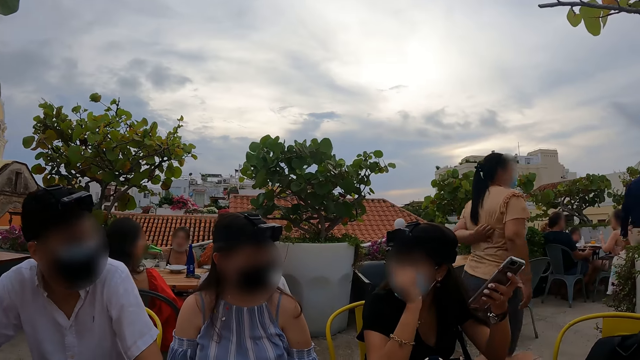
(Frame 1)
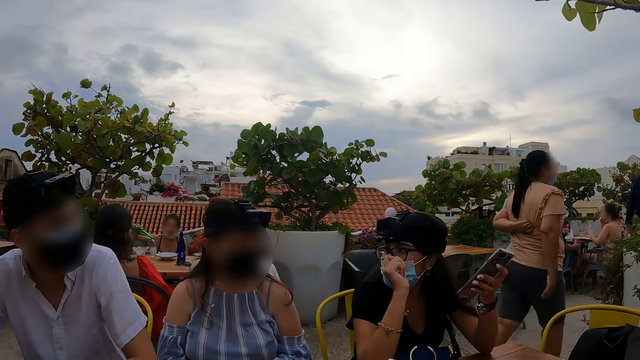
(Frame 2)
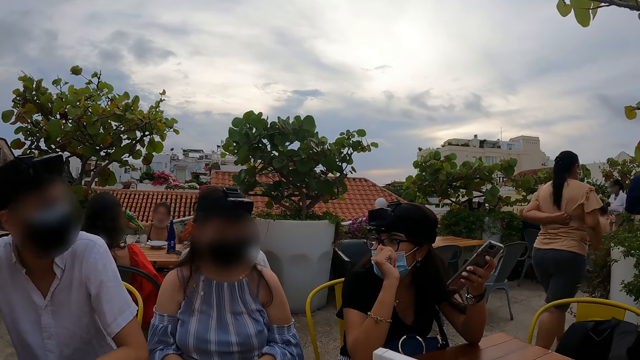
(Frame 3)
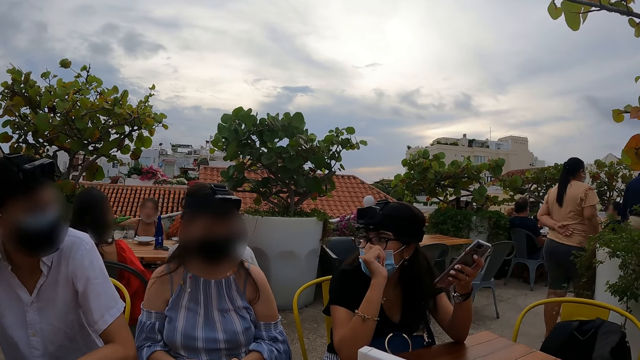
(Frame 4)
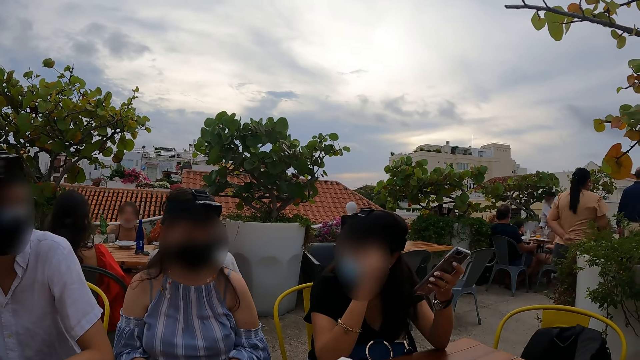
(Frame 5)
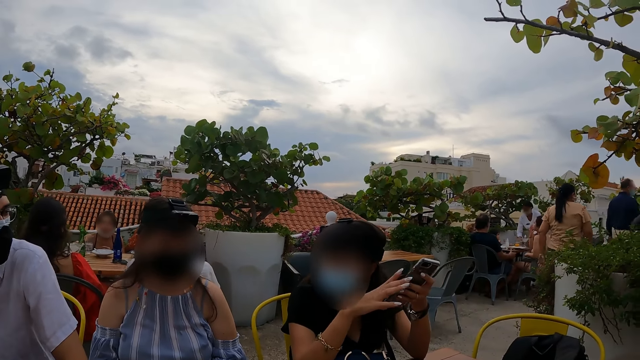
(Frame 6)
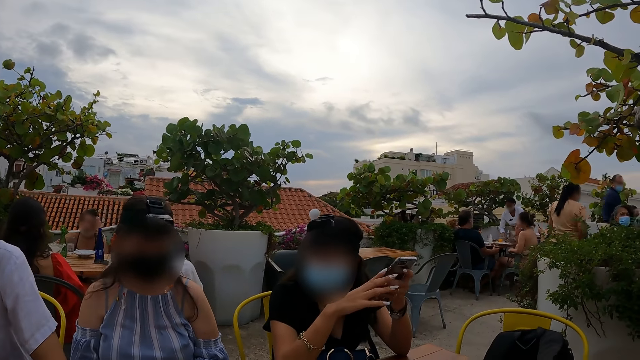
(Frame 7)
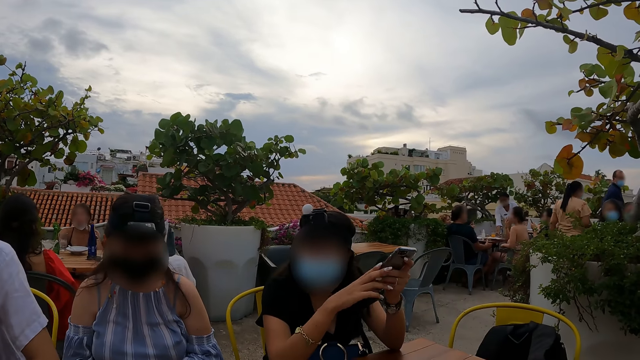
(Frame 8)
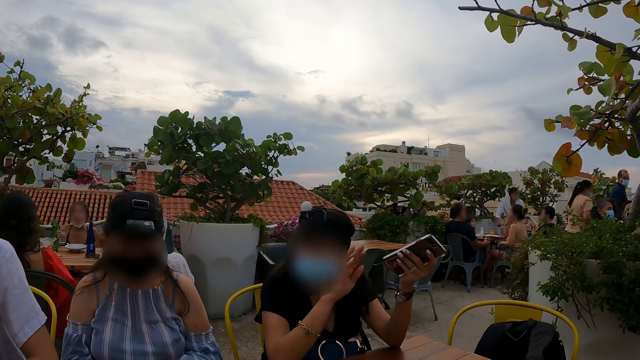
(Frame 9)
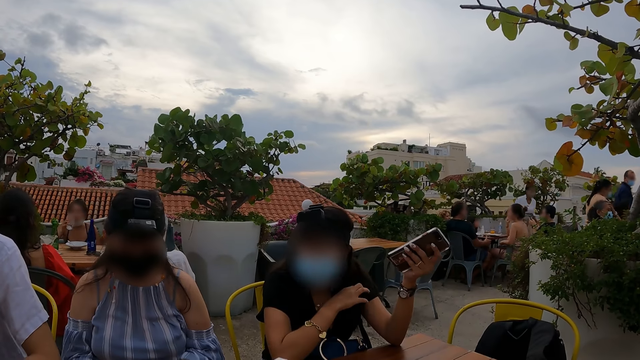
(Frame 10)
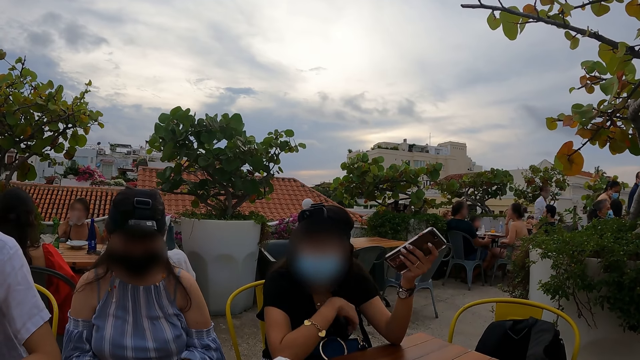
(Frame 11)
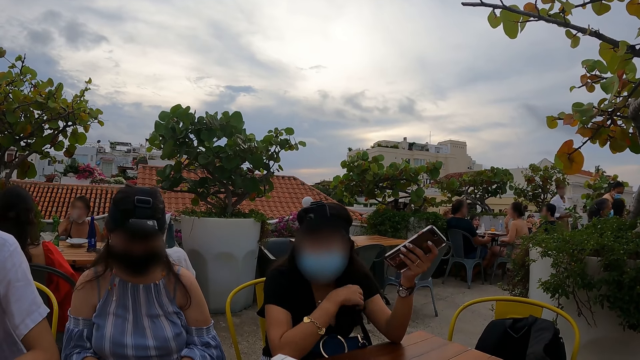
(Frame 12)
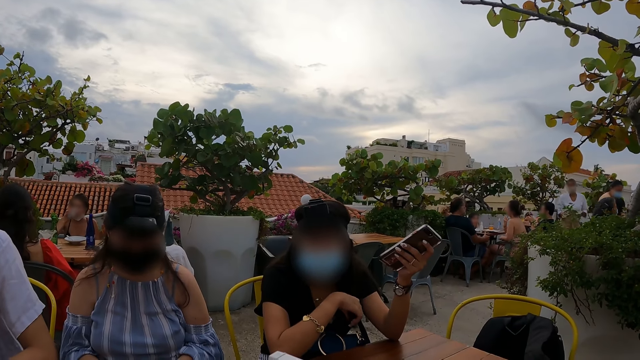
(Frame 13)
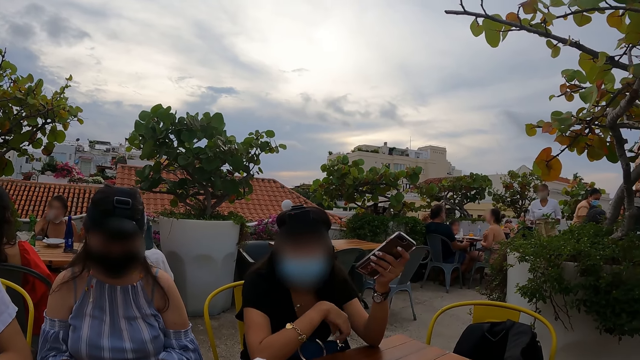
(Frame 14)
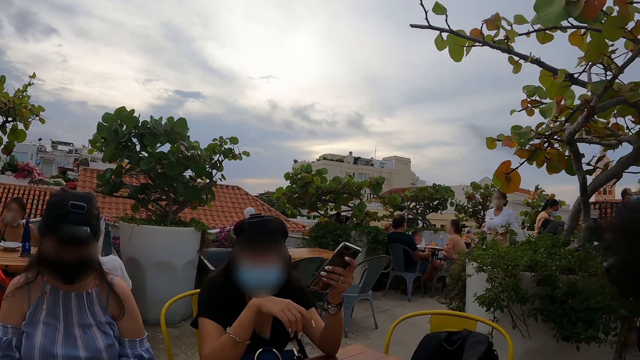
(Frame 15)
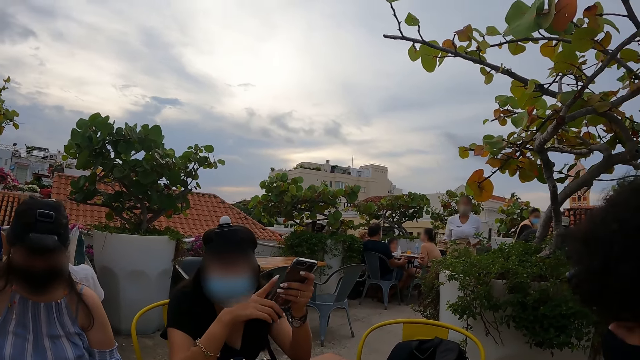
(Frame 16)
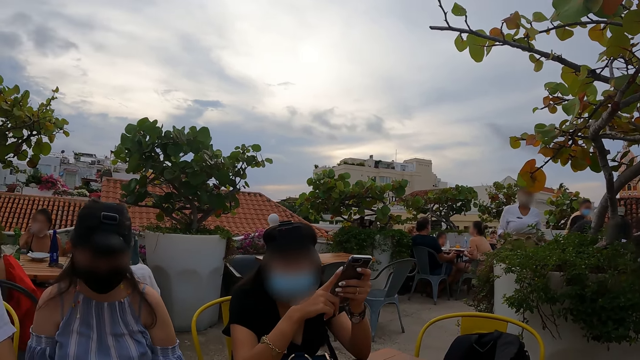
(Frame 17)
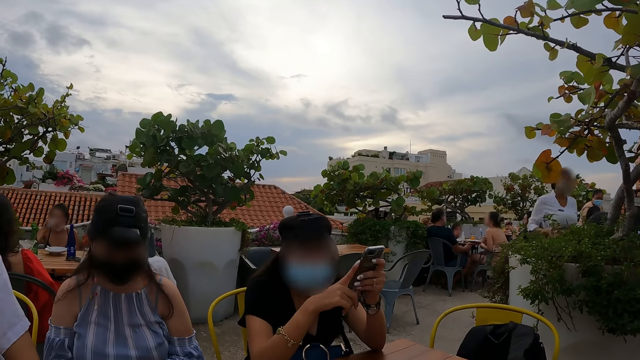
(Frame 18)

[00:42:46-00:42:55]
The camera wearer looks forward. A woman converses with the camera wearer.

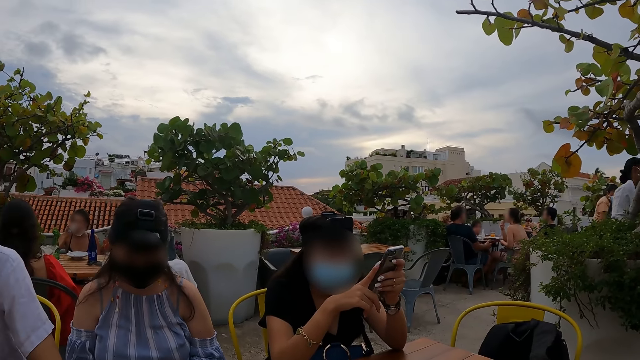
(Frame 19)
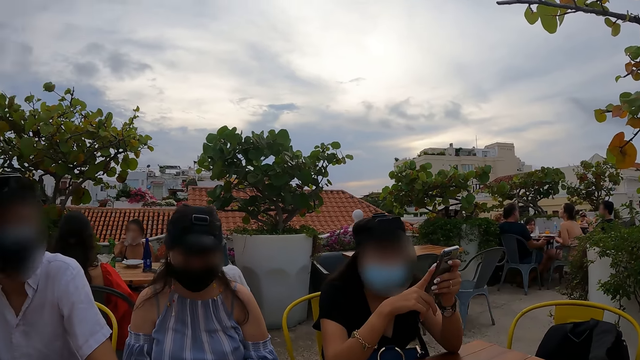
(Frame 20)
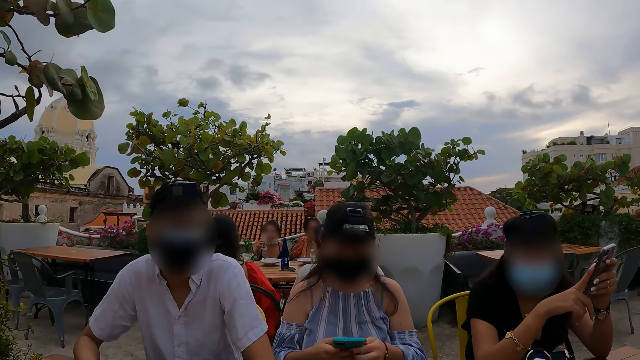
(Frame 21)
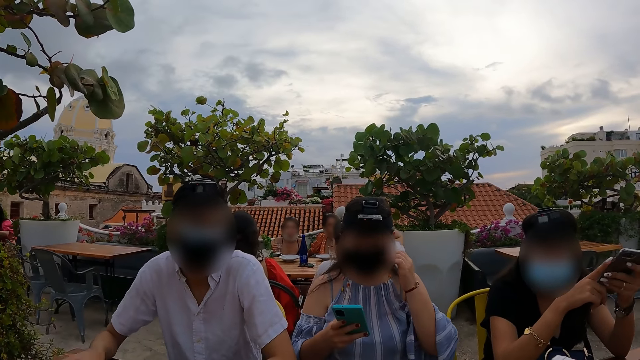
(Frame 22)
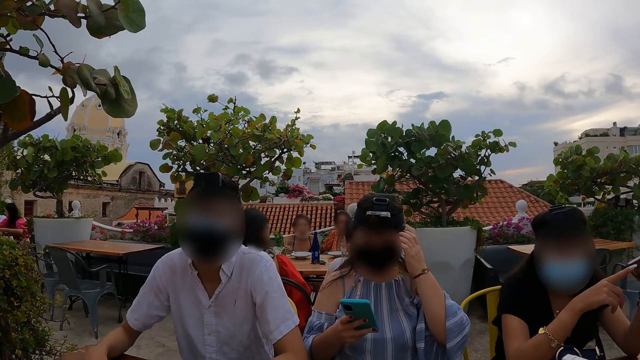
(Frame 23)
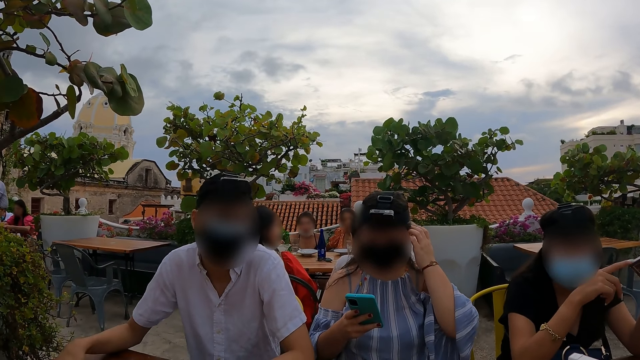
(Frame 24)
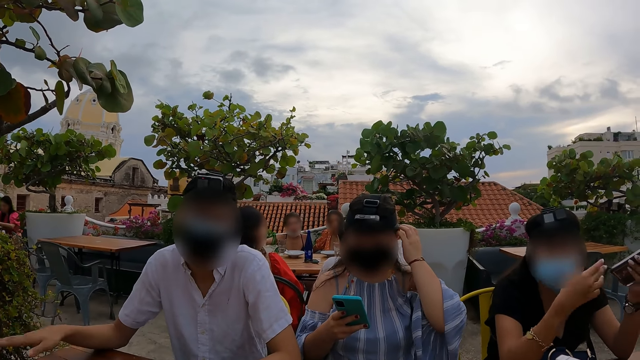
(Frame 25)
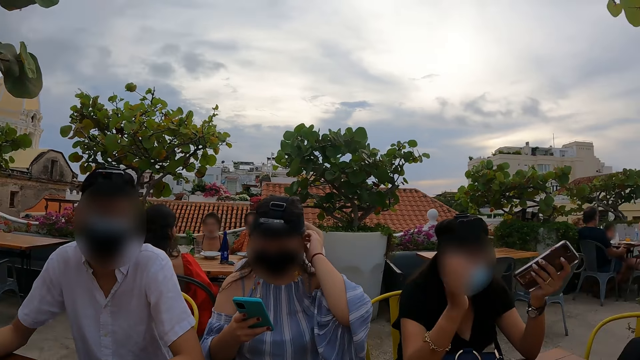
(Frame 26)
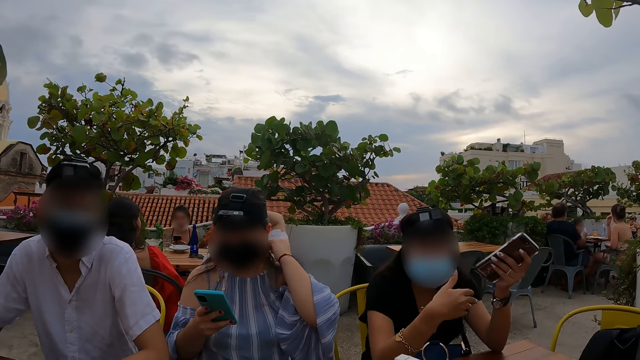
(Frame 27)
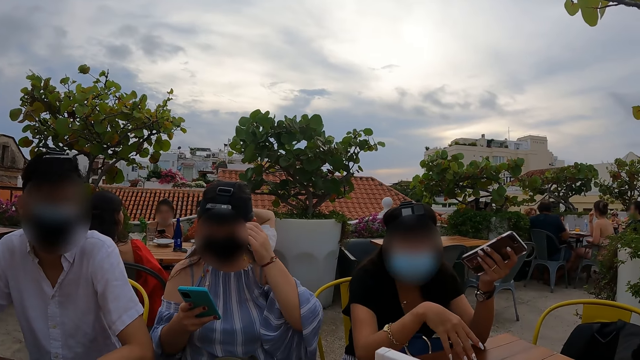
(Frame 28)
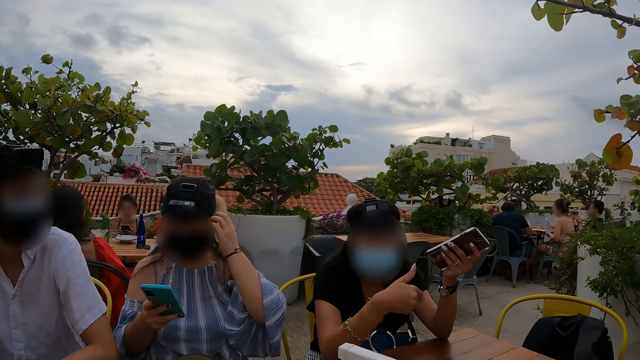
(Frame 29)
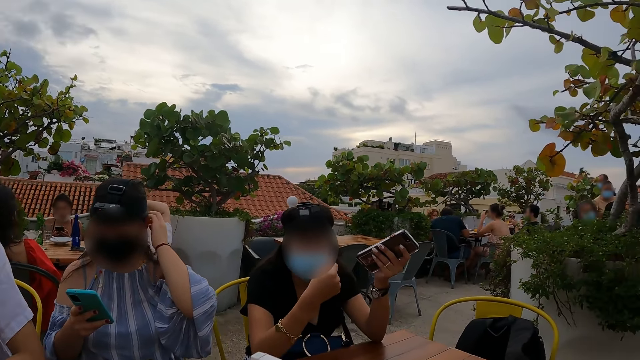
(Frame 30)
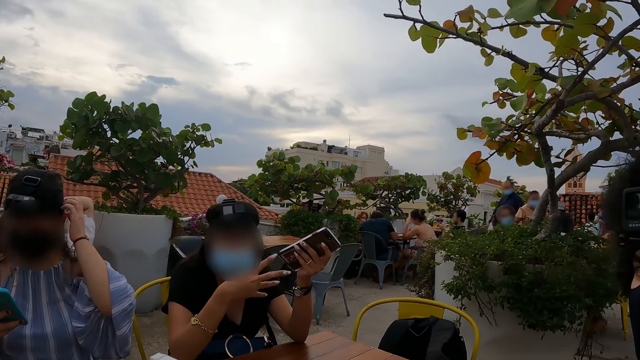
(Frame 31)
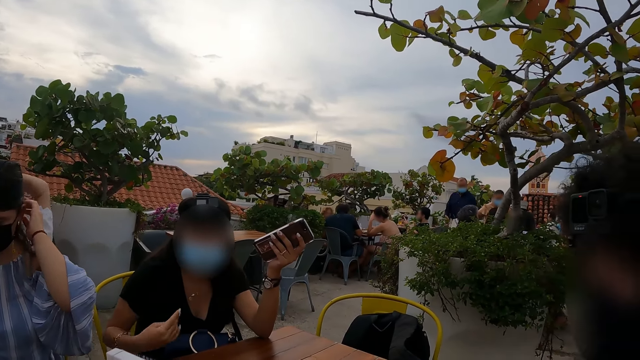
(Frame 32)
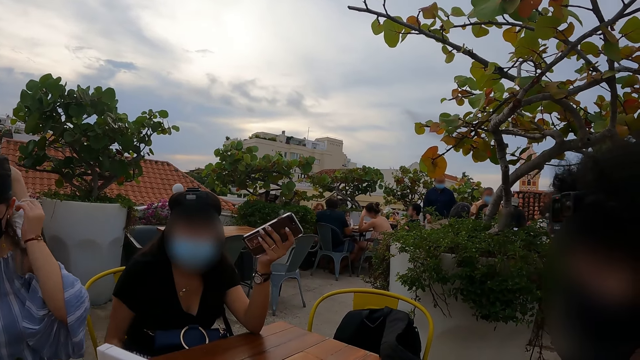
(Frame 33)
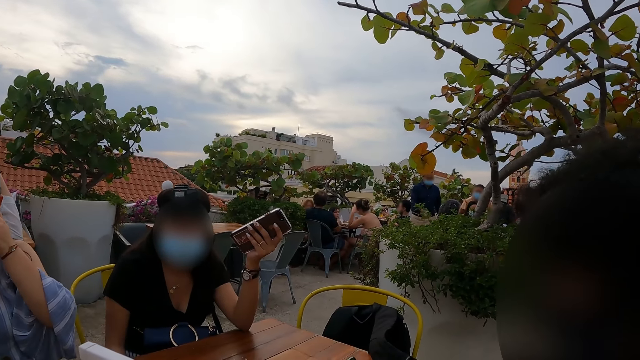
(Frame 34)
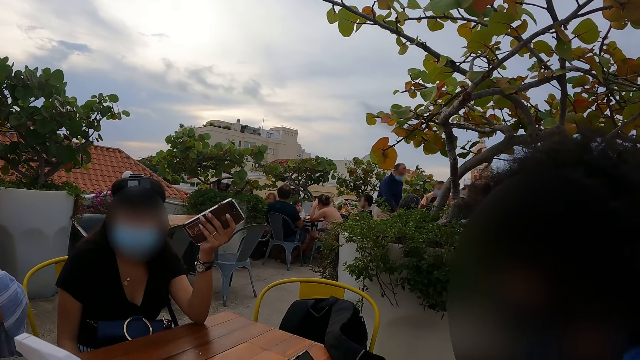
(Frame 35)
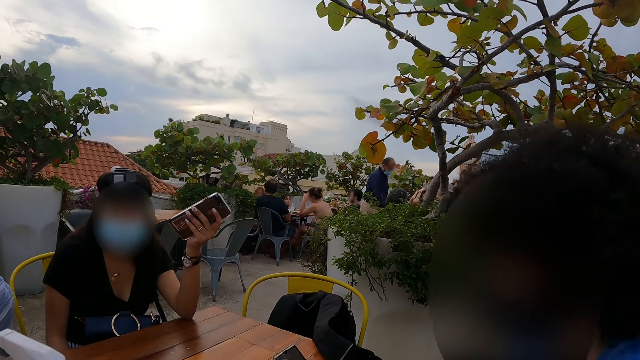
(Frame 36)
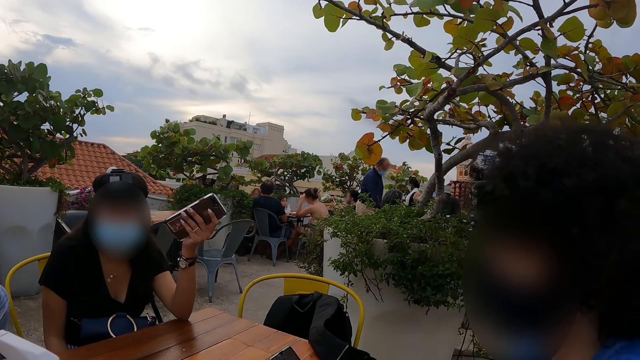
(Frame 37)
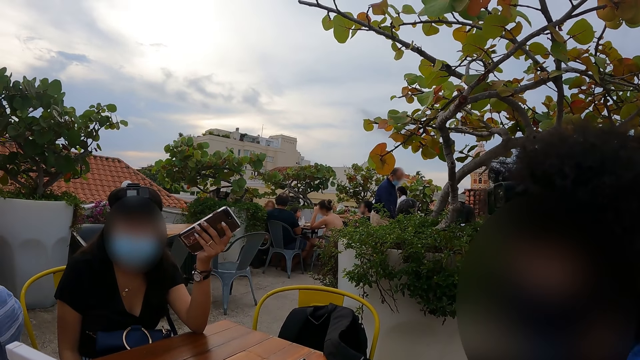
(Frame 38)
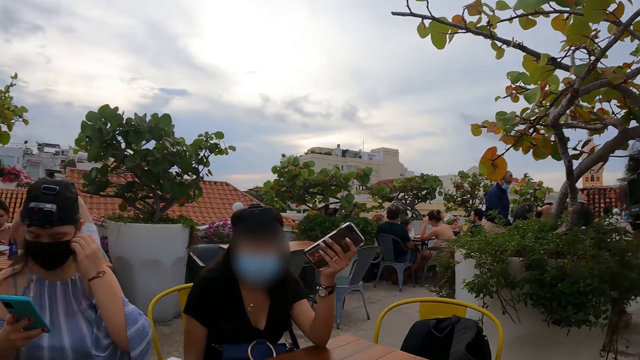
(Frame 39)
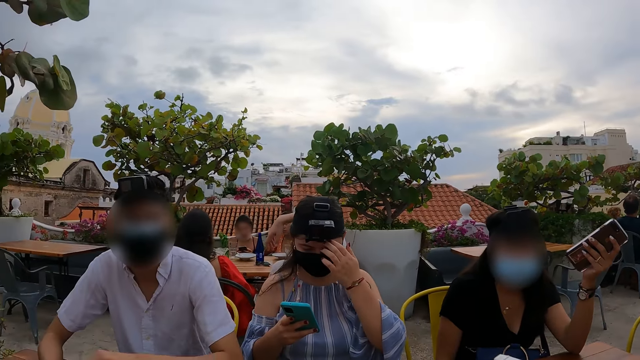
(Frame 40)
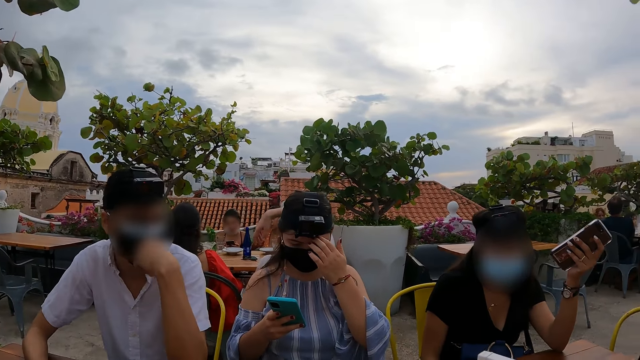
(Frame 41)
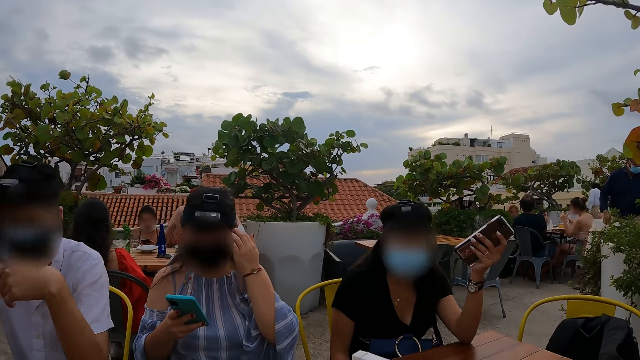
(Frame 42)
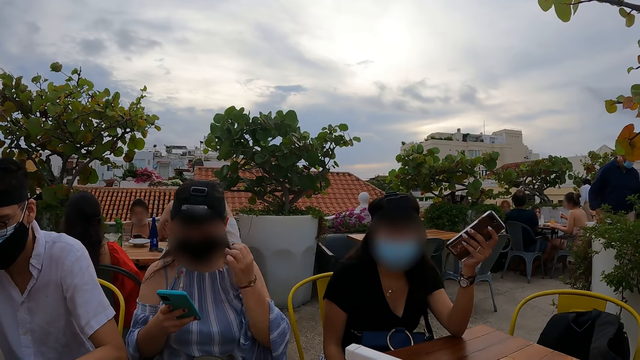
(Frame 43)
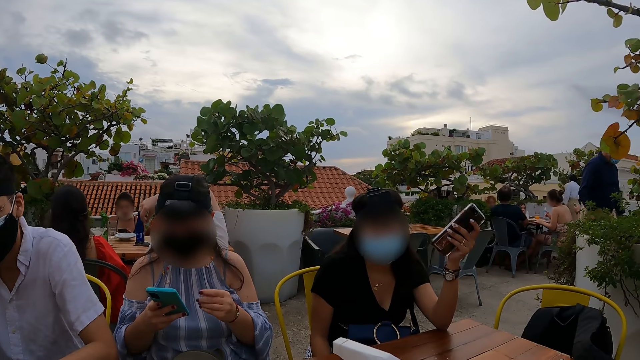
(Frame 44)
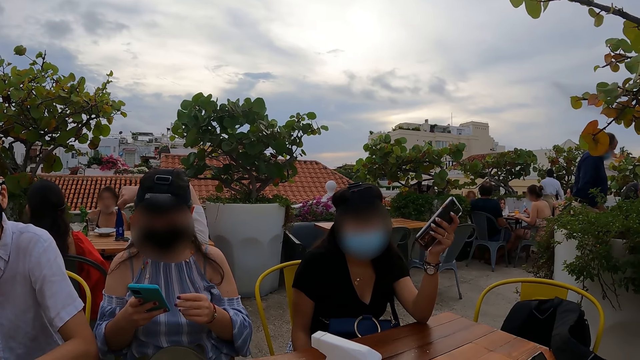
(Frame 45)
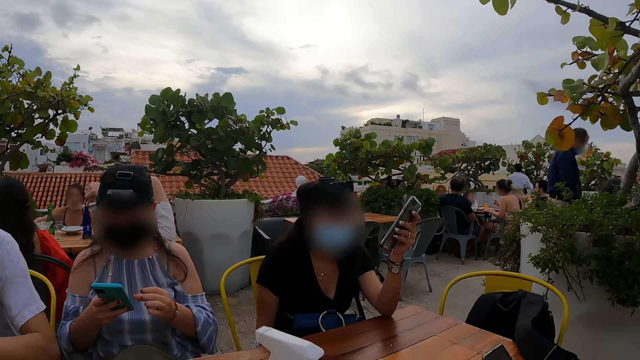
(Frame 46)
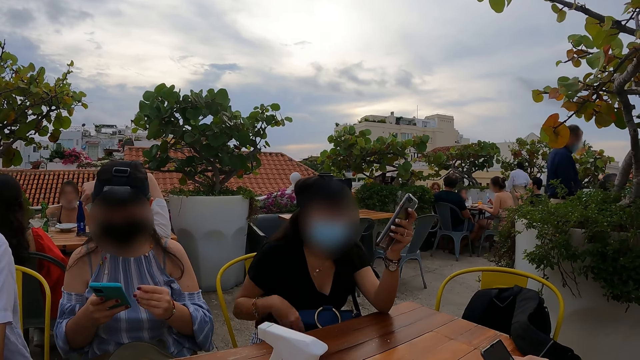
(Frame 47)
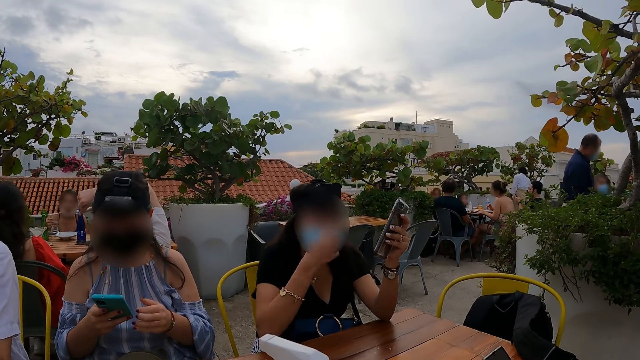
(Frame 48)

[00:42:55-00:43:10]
A man converses with the camera wearer. A woman converses with the camera wearer. The camera wearer looks right. They look forward.
